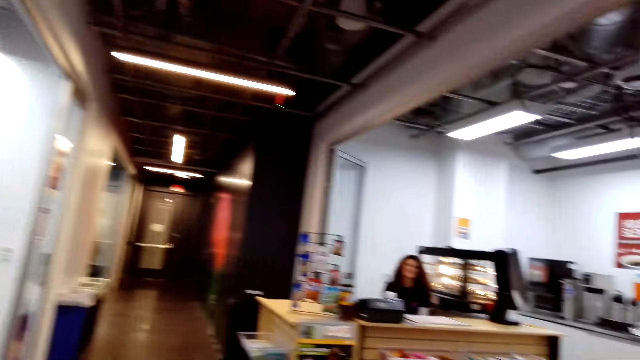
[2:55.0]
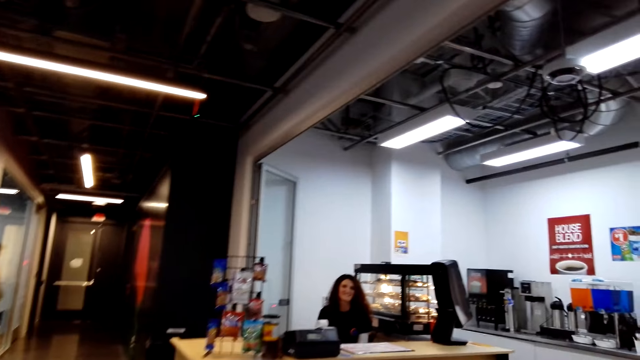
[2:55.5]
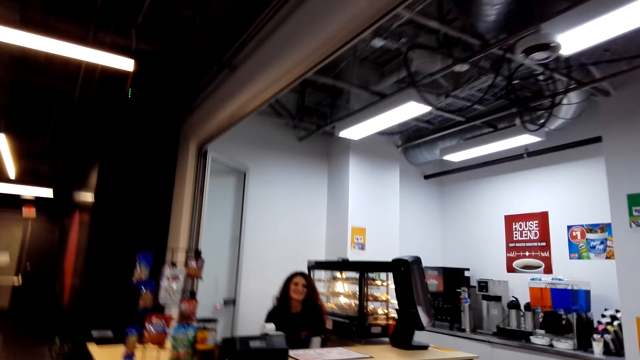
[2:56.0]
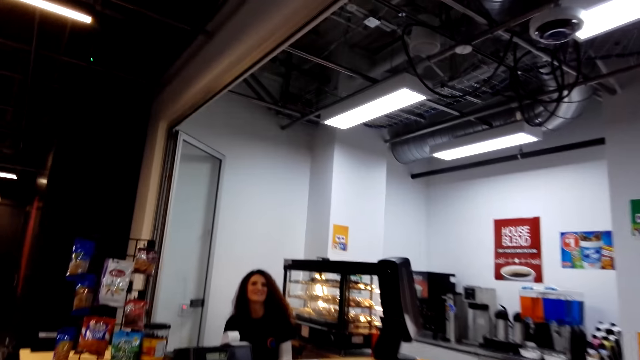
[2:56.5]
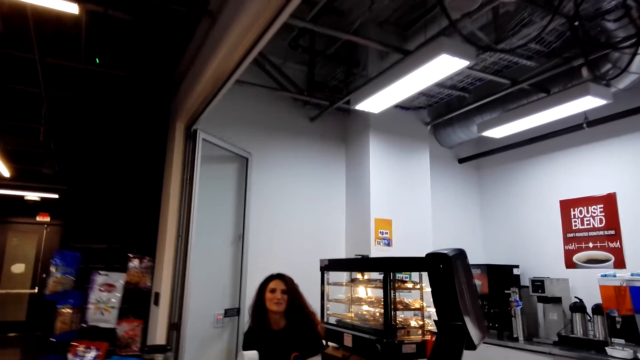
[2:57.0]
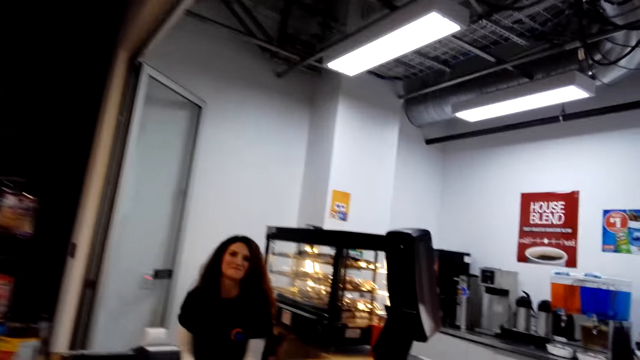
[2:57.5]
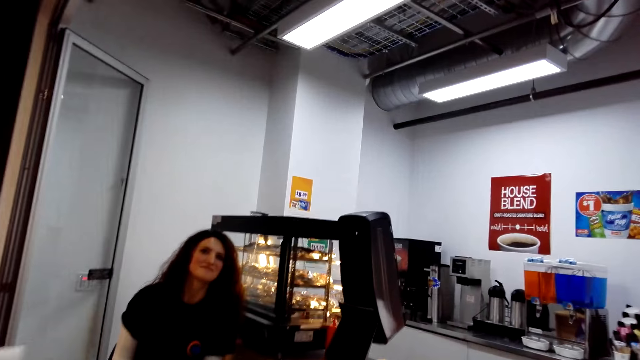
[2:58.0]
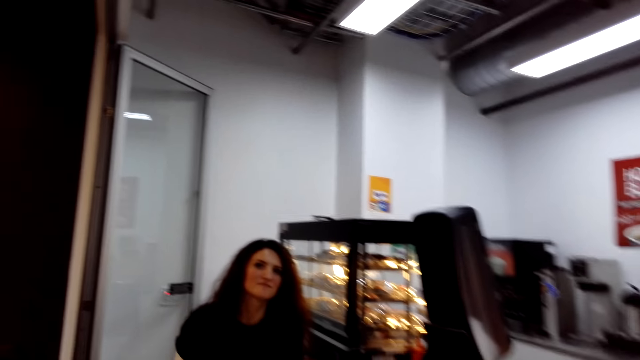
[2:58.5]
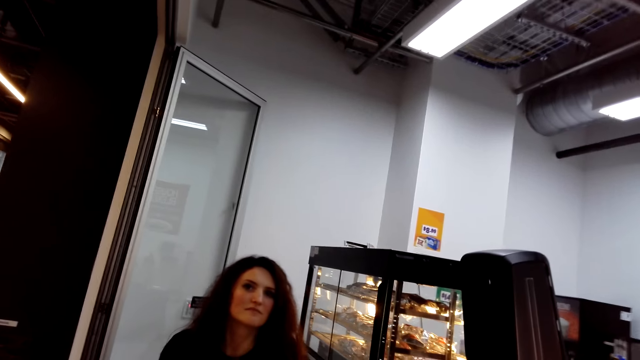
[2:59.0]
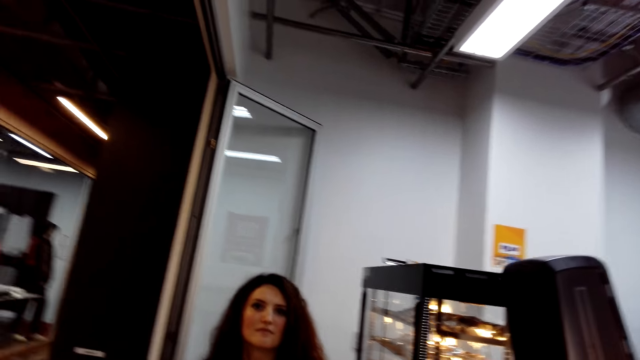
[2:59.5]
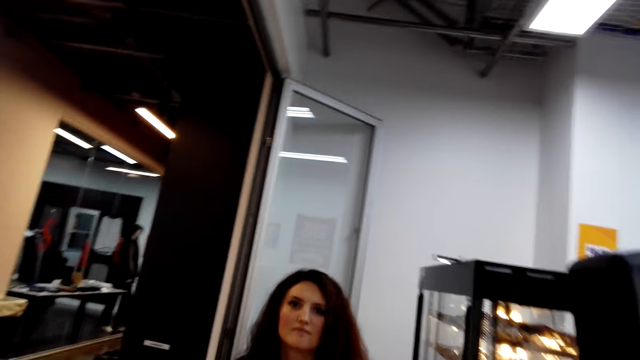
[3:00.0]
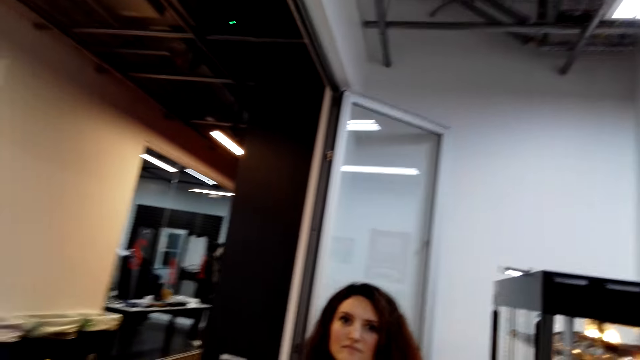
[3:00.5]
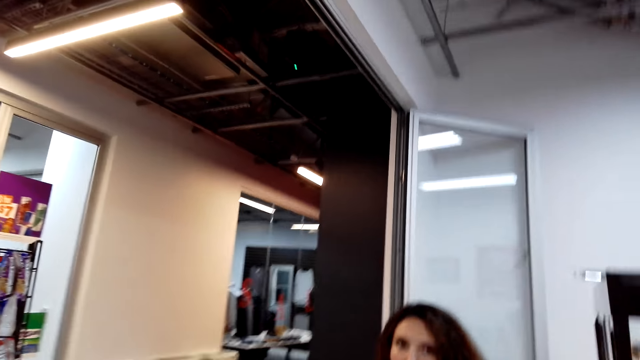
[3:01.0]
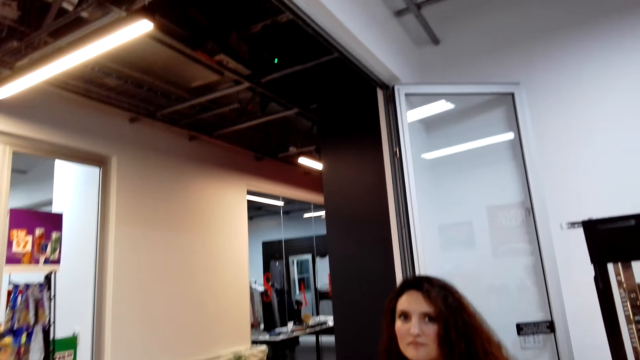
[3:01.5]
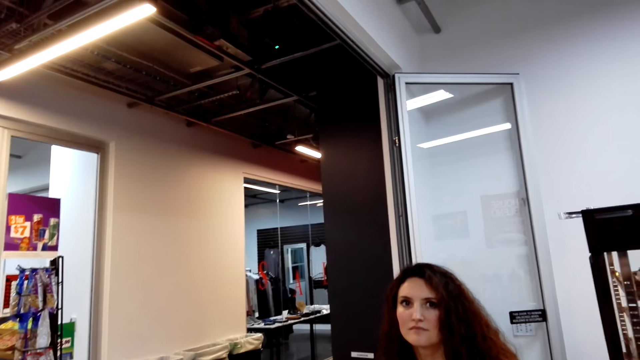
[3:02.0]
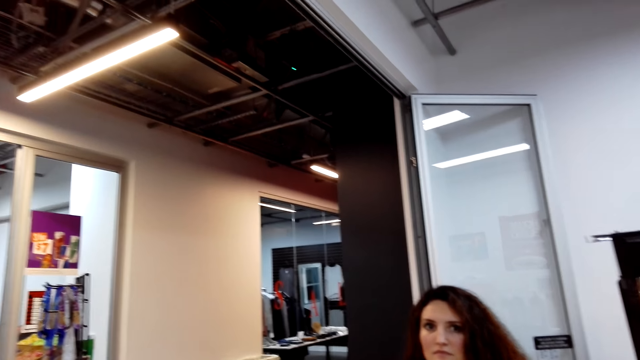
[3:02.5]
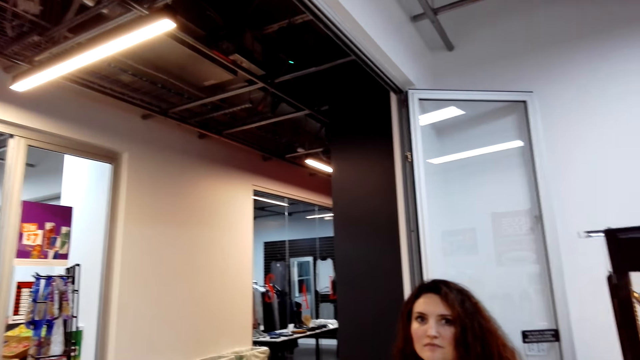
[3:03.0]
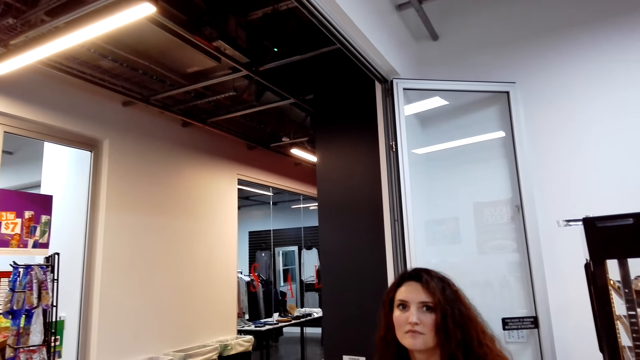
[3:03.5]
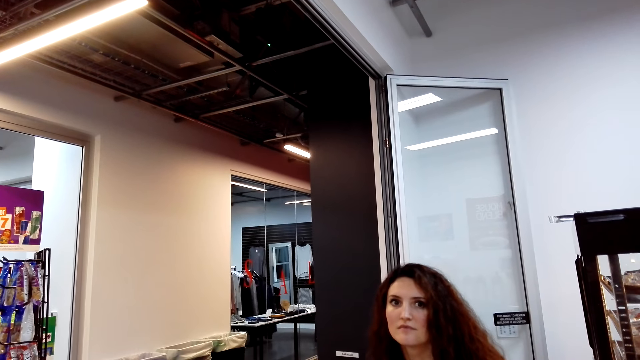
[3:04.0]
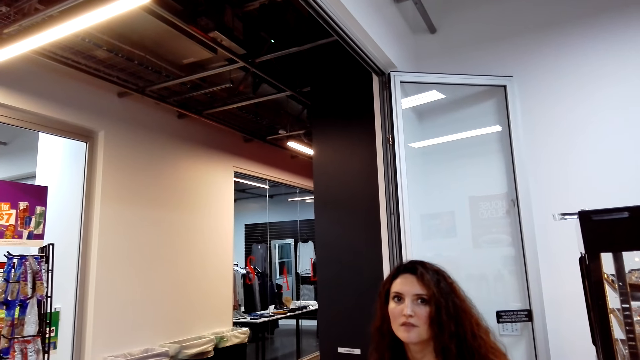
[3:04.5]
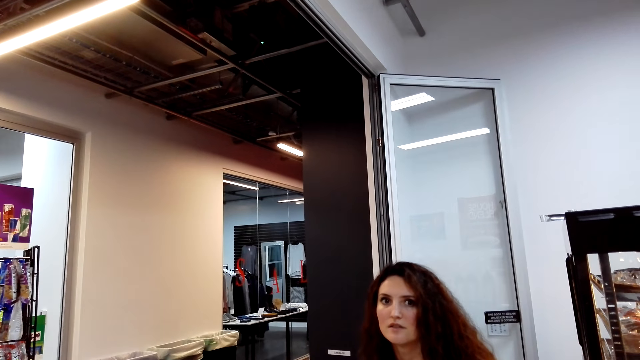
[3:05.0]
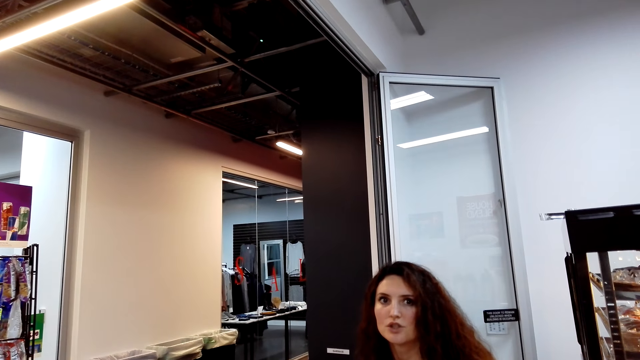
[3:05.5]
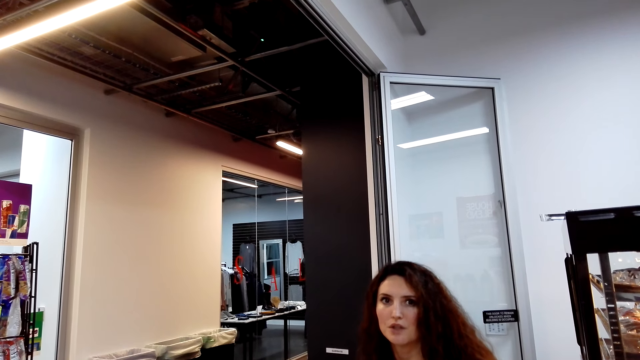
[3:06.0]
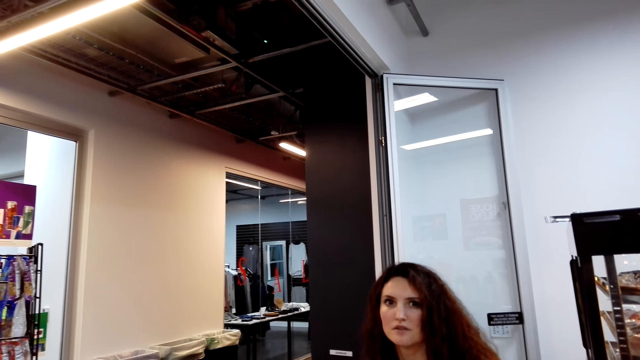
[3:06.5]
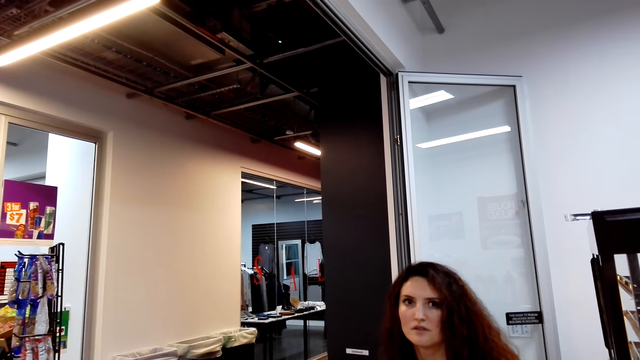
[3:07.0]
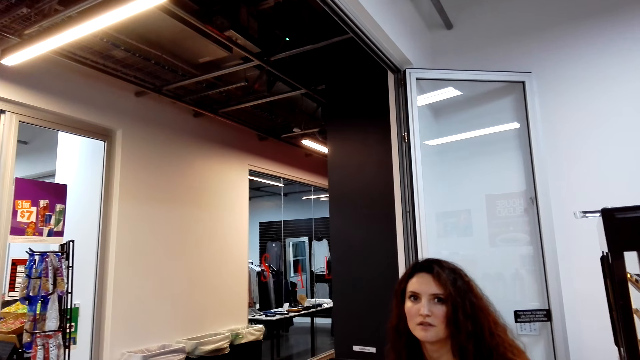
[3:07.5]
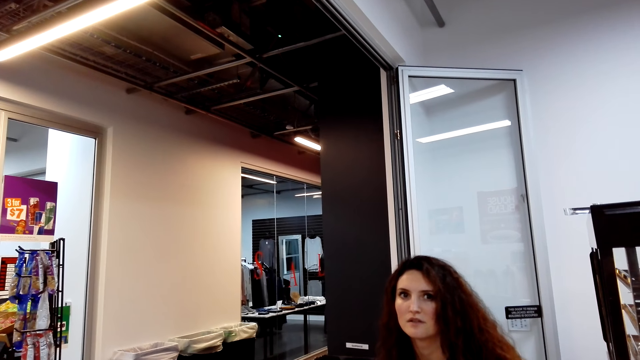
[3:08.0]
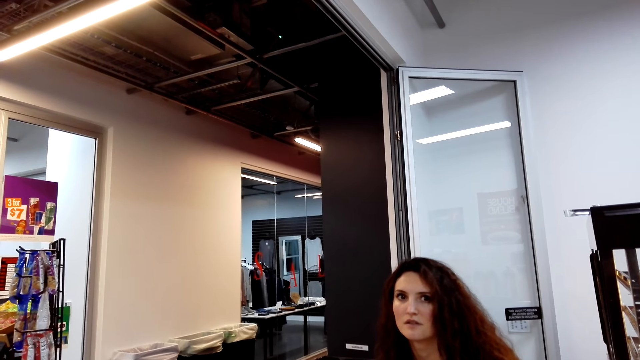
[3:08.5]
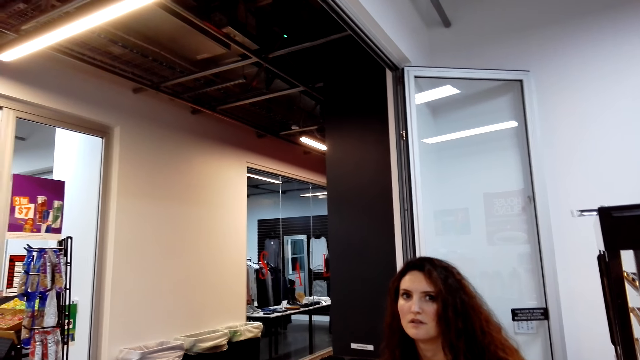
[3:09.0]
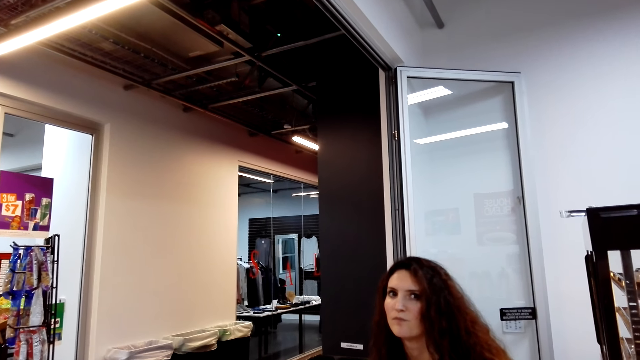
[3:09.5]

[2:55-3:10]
A woman talks to the camera wearer. The woman talks.

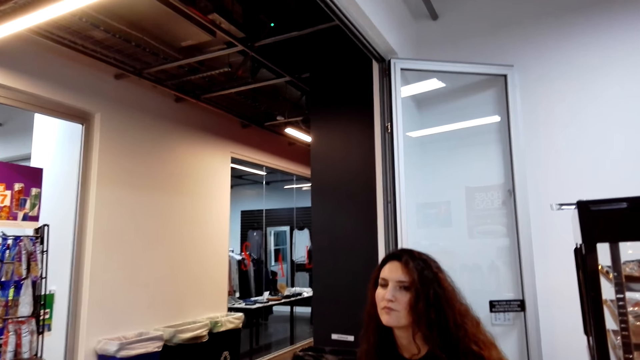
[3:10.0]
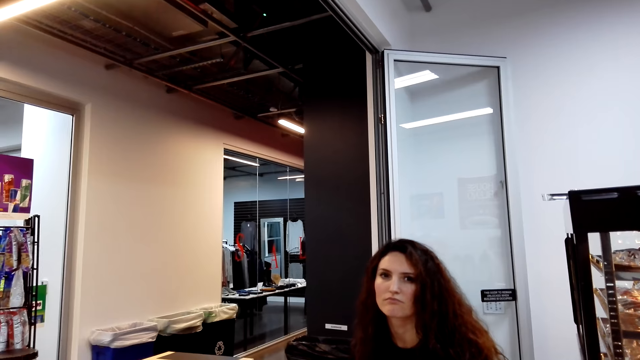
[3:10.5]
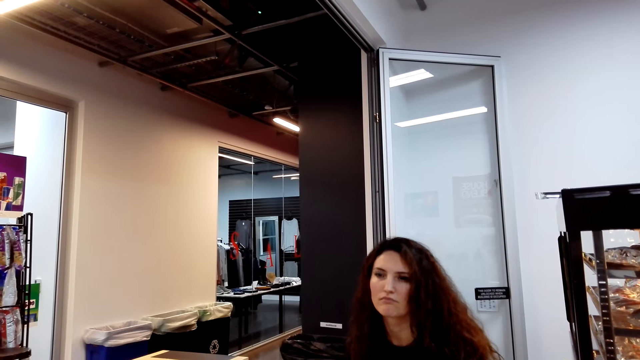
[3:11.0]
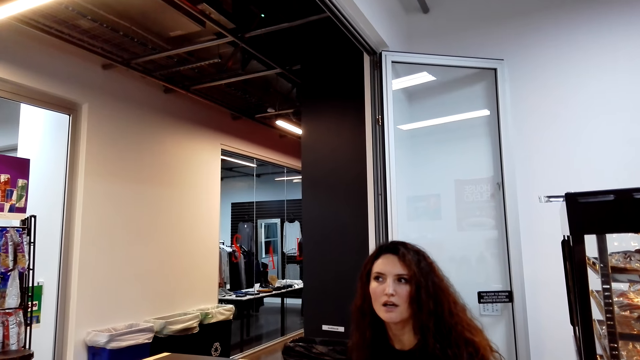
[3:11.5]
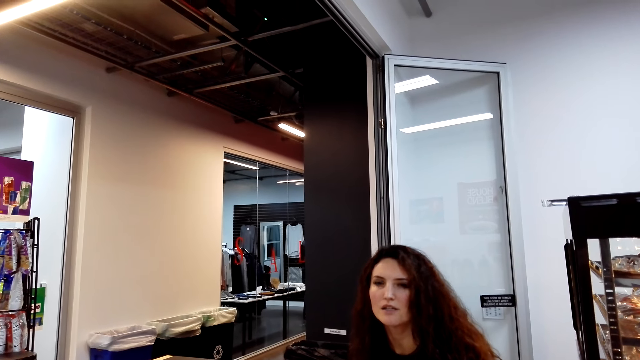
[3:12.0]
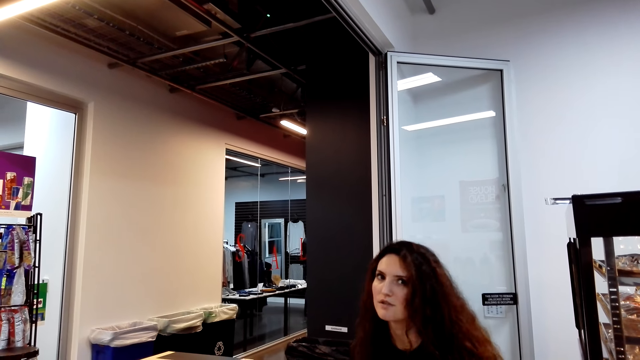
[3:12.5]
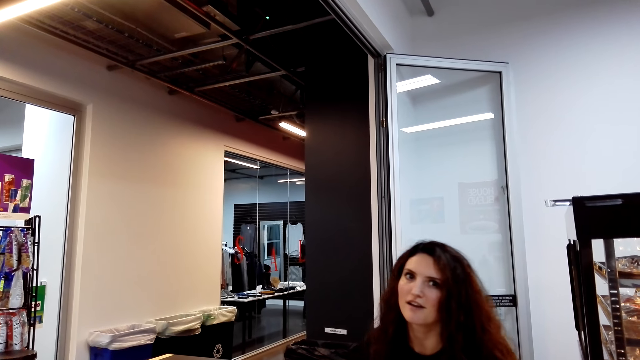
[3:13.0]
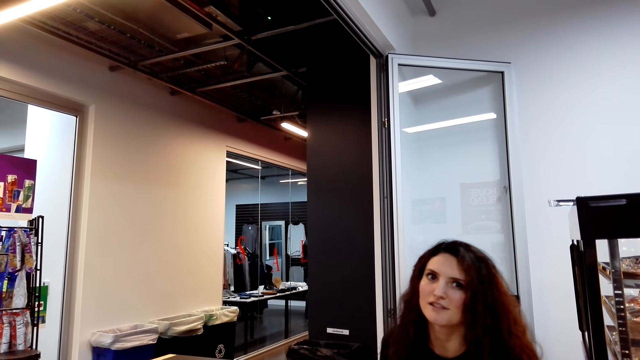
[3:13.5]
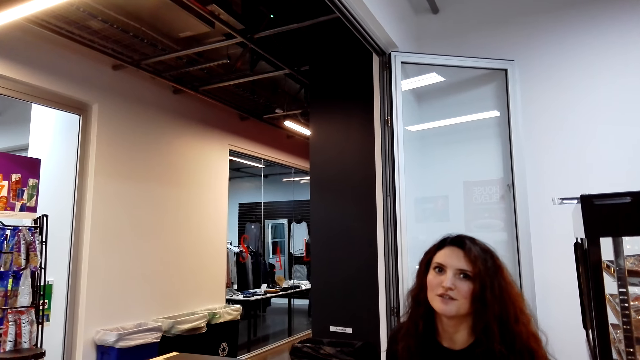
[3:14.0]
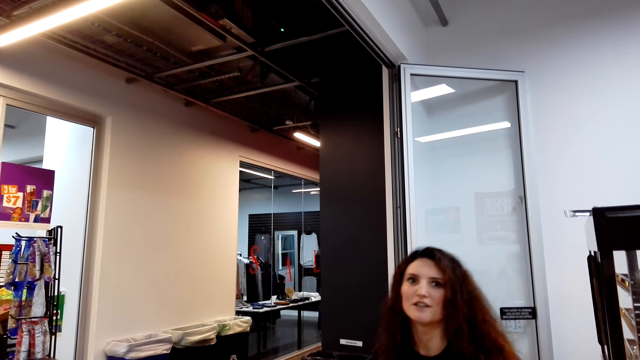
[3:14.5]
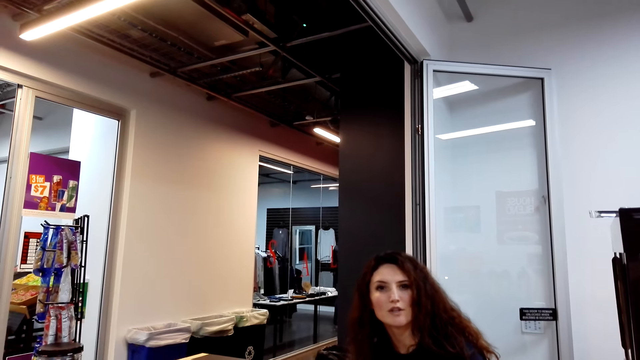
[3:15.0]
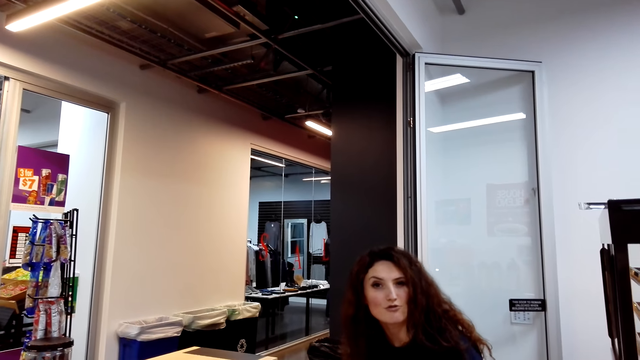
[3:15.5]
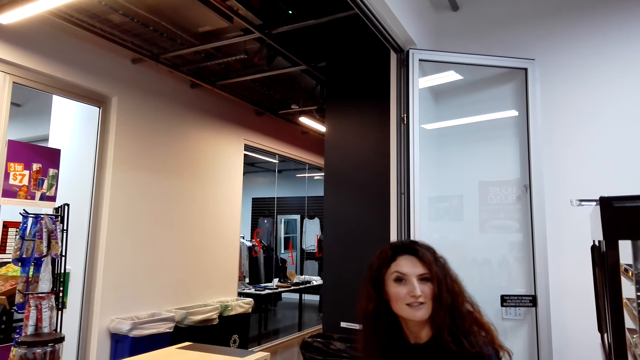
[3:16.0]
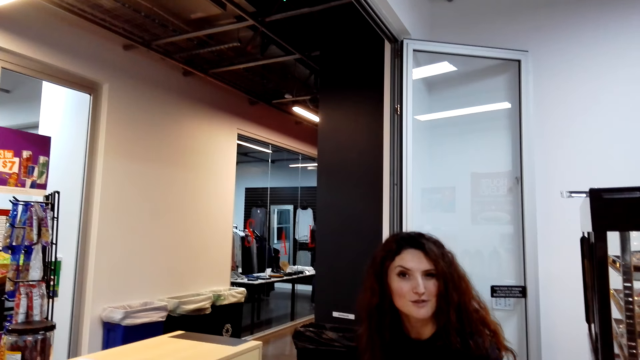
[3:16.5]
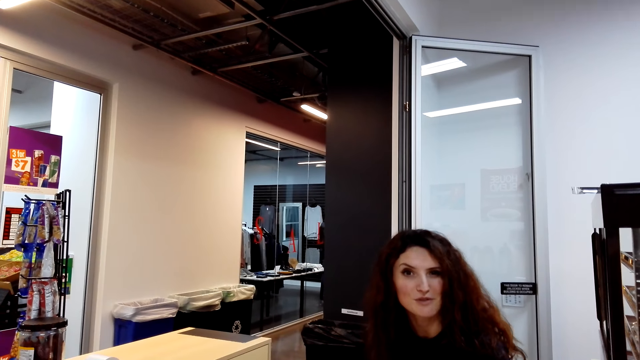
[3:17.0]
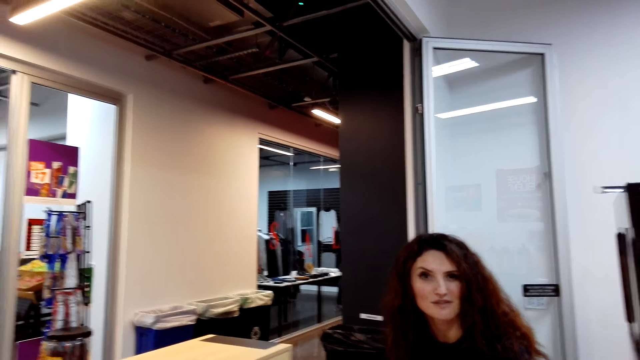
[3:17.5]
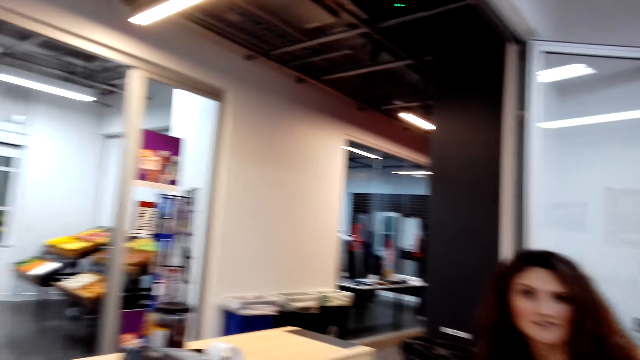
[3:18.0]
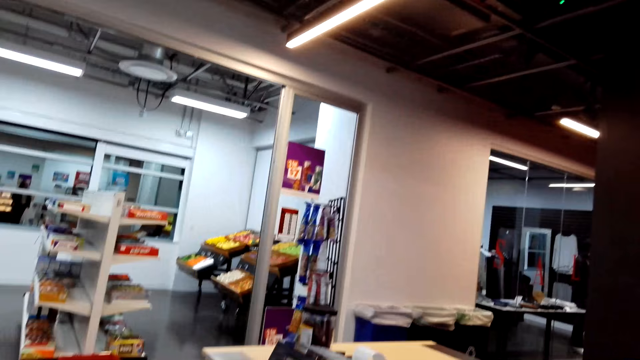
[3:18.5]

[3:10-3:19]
A cashier talks.
